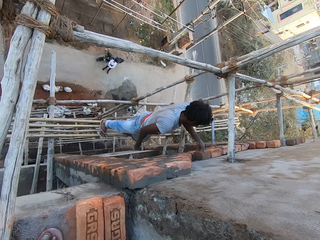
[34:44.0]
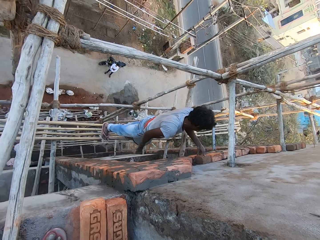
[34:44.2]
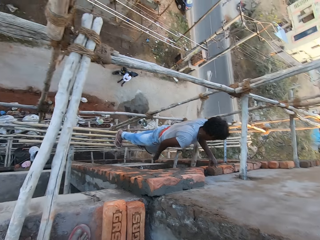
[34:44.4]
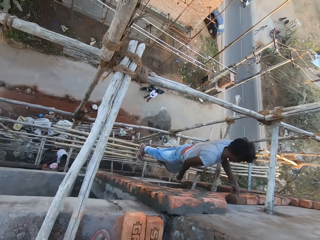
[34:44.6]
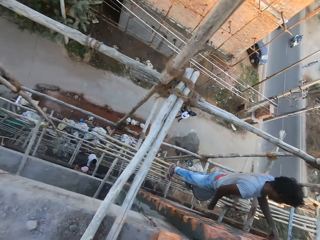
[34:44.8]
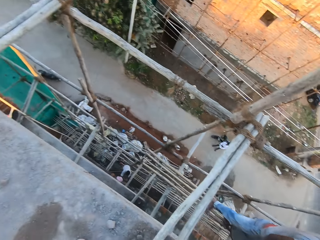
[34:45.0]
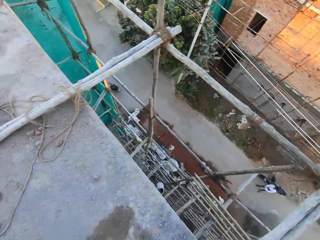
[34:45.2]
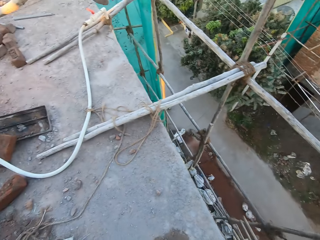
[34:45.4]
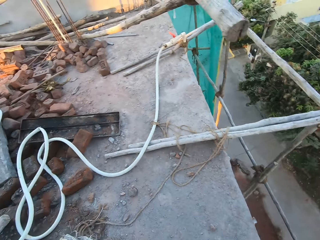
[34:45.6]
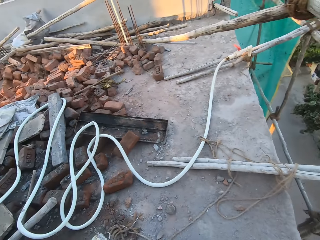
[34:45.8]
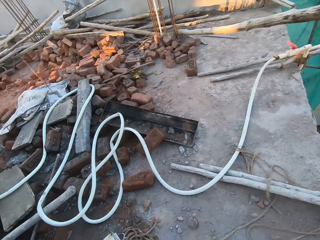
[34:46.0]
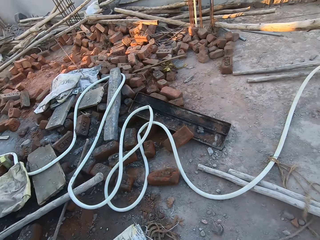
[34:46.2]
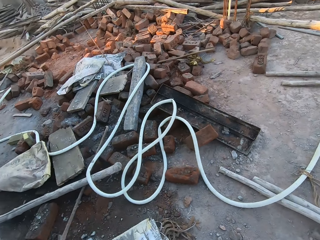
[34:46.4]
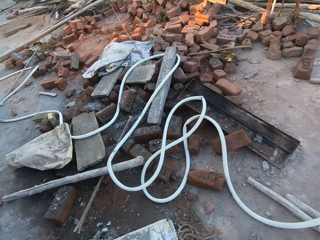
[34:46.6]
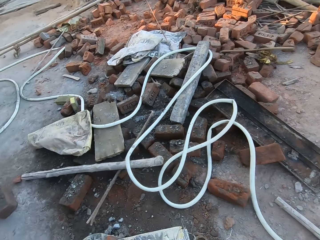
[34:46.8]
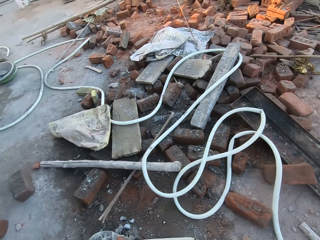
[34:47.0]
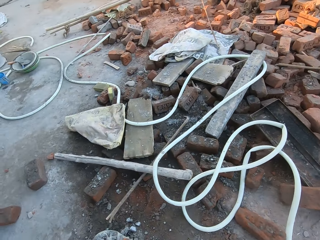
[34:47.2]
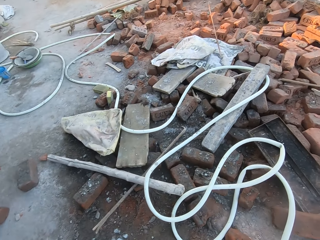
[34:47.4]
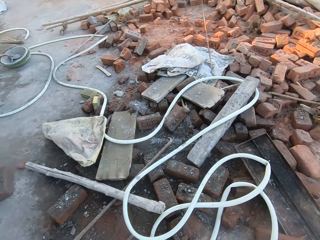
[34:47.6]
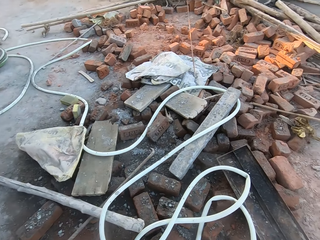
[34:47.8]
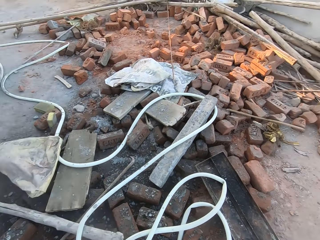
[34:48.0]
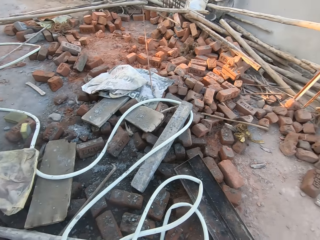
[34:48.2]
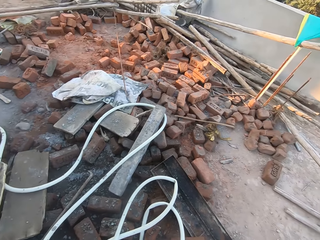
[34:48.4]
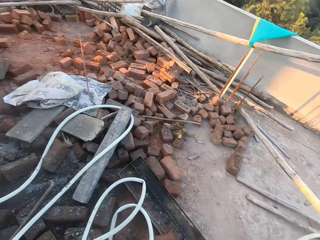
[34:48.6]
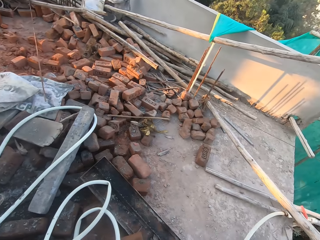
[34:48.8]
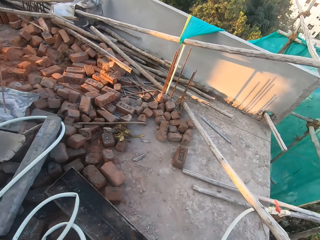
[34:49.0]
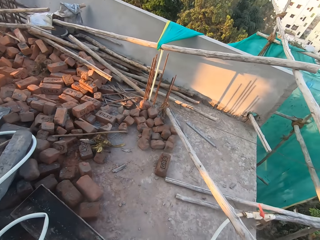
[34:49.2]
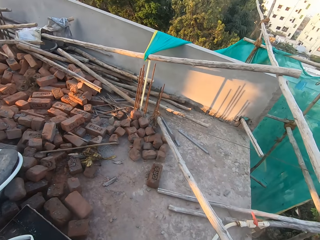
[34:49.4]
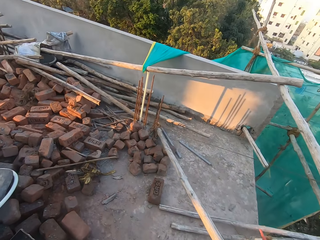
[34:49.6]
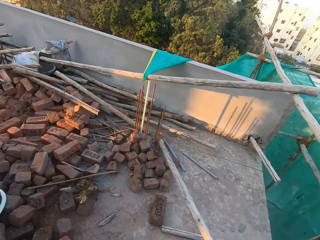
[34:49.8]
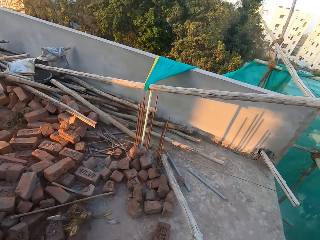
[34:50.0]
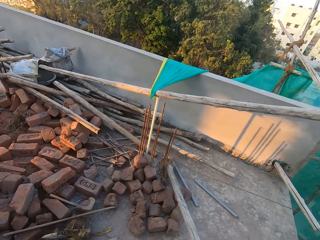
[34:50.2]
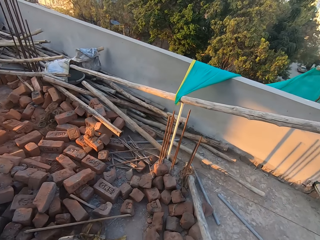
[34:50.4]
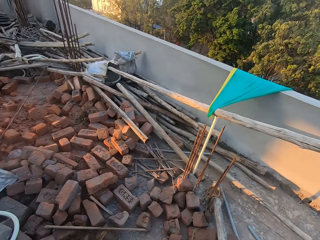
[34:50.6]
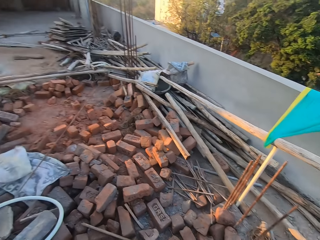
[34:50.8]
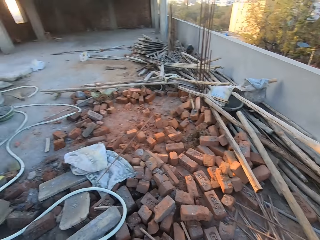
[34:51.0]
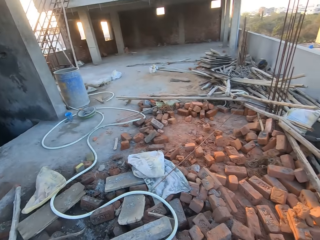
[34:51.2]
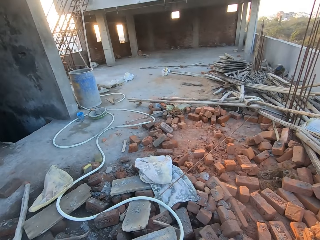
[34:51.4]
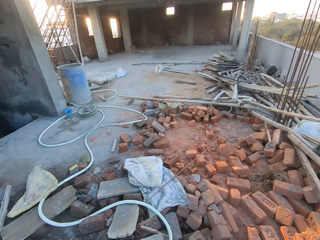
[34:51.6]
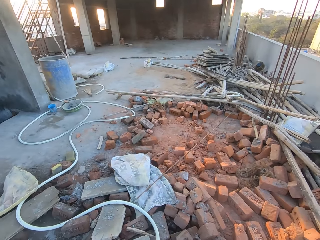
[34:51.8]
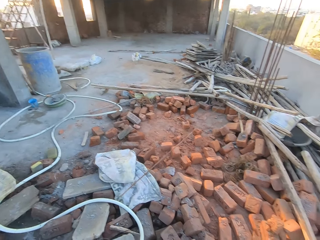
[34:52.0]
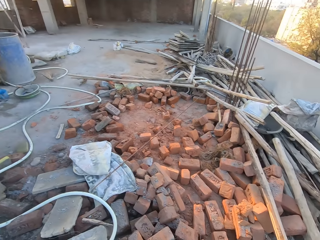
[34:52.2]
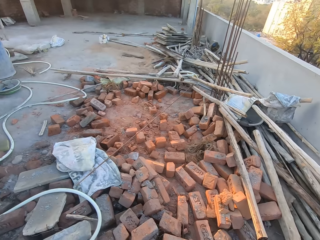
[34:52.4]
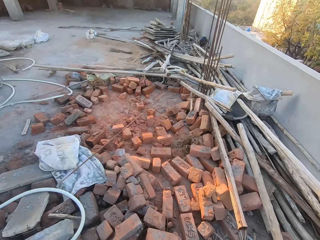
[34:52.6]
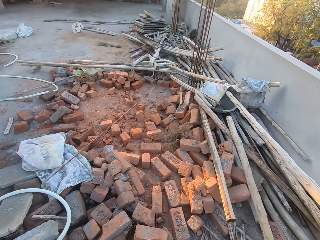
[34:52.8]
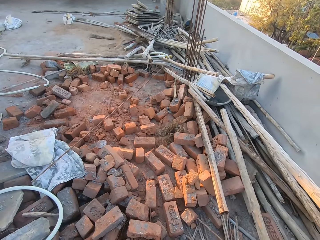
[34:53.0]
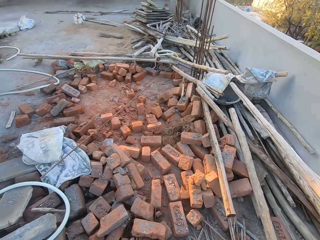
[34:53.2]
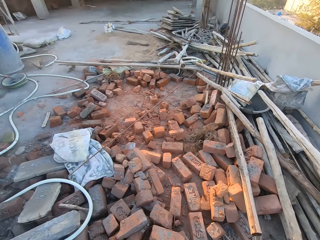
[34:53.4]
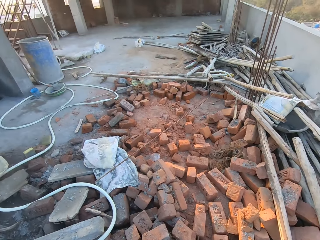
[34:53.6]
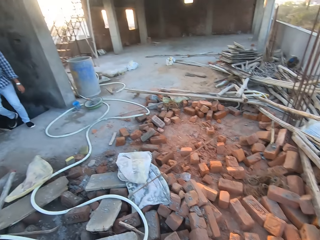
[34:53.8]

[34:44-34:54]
The camera wearer walks around. They look around.

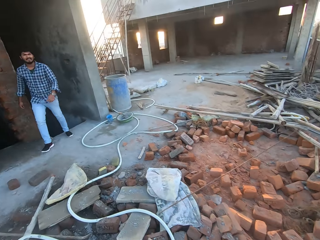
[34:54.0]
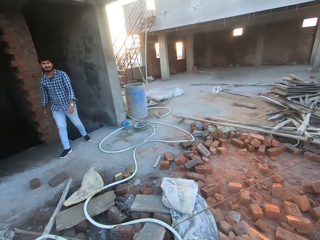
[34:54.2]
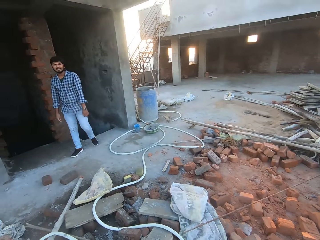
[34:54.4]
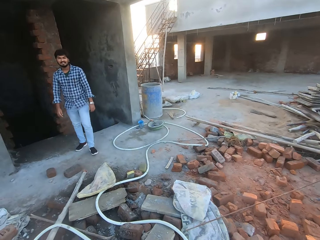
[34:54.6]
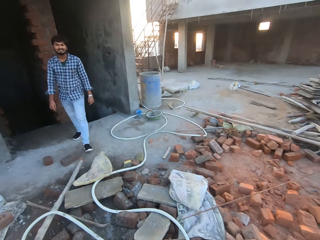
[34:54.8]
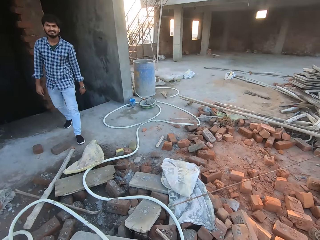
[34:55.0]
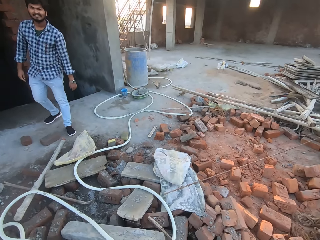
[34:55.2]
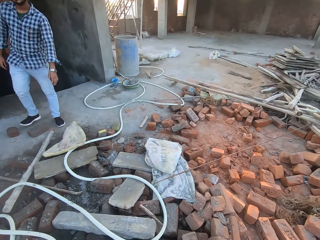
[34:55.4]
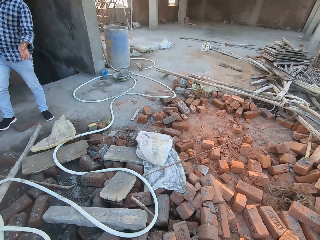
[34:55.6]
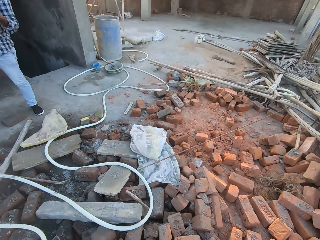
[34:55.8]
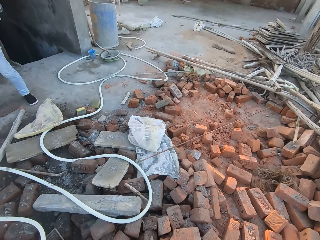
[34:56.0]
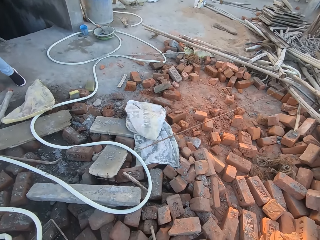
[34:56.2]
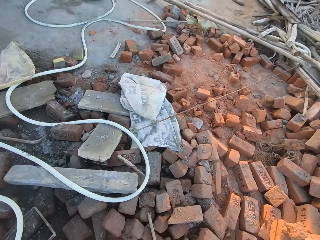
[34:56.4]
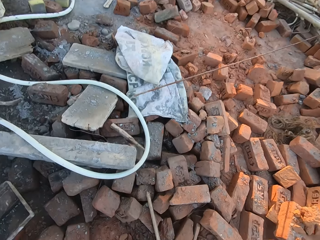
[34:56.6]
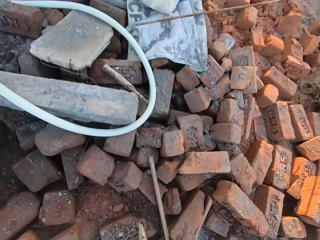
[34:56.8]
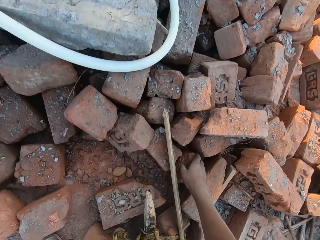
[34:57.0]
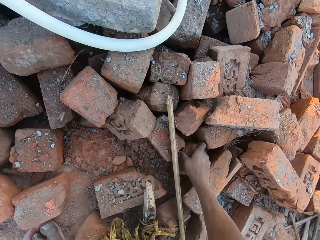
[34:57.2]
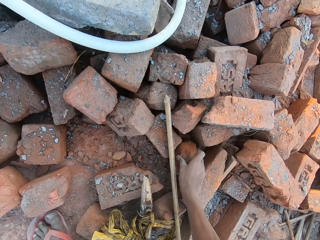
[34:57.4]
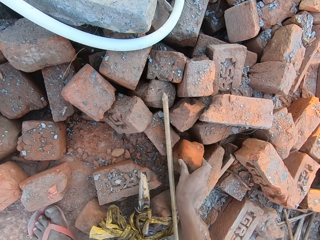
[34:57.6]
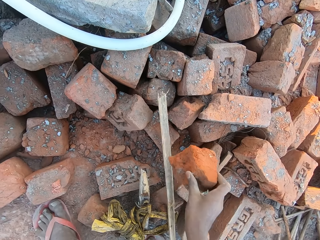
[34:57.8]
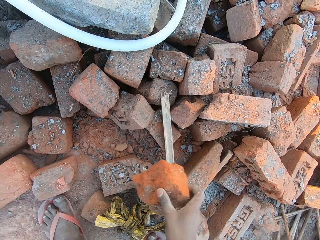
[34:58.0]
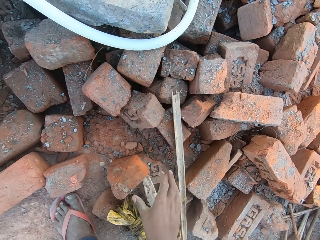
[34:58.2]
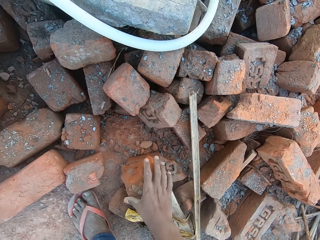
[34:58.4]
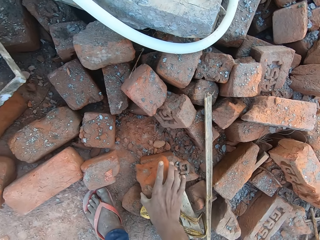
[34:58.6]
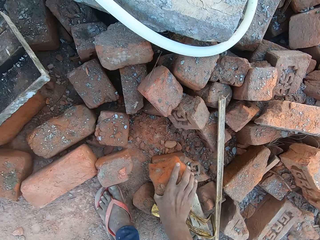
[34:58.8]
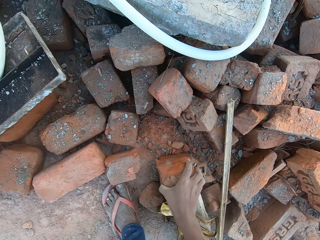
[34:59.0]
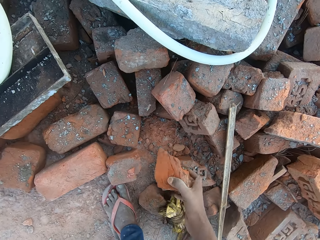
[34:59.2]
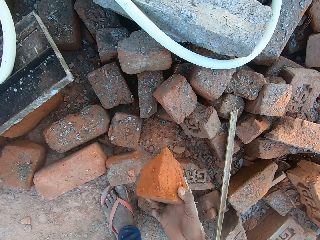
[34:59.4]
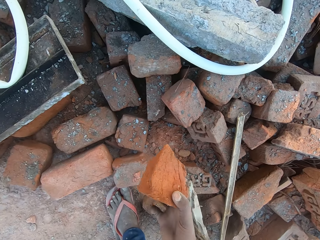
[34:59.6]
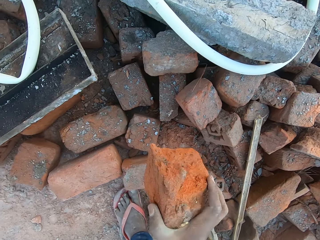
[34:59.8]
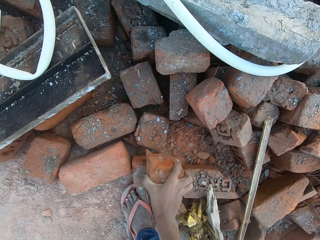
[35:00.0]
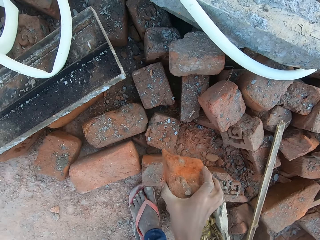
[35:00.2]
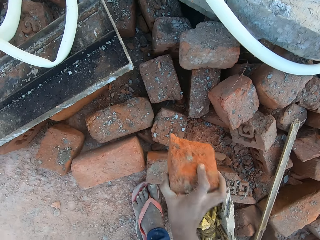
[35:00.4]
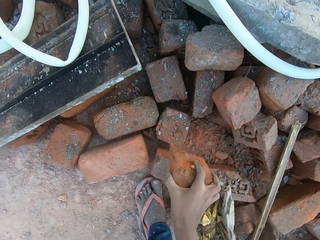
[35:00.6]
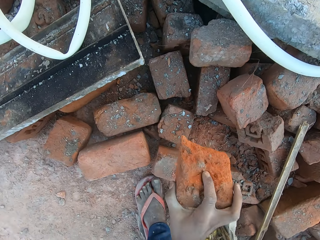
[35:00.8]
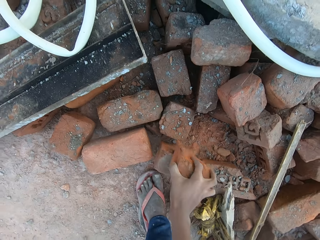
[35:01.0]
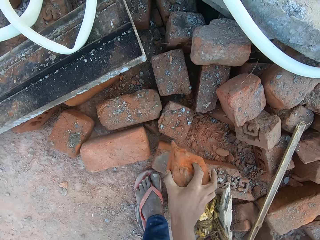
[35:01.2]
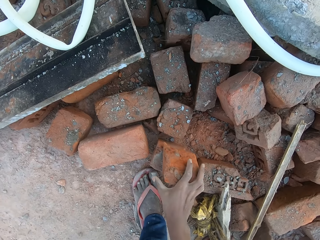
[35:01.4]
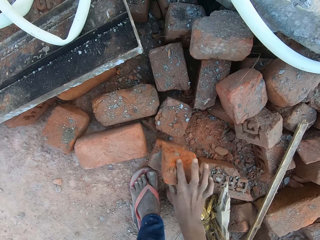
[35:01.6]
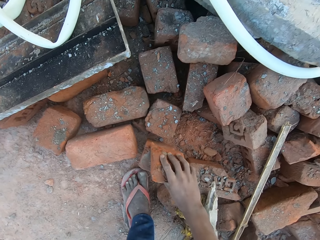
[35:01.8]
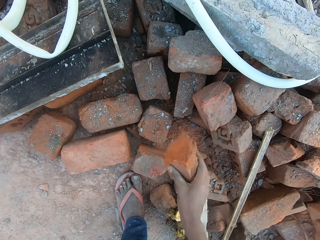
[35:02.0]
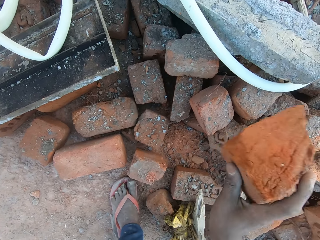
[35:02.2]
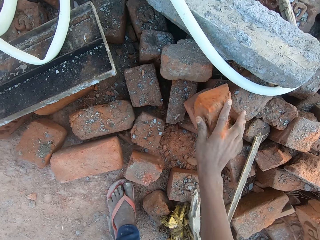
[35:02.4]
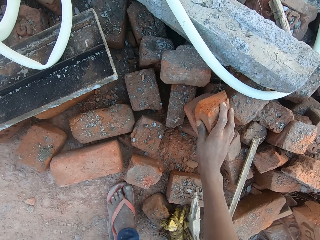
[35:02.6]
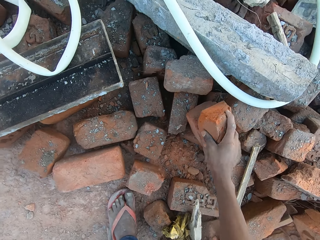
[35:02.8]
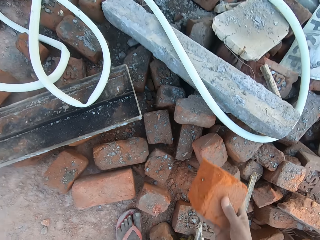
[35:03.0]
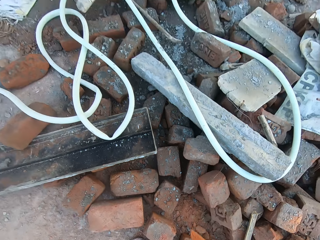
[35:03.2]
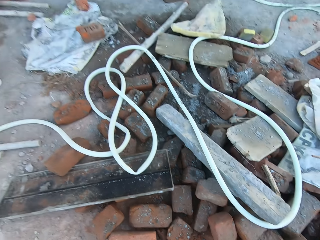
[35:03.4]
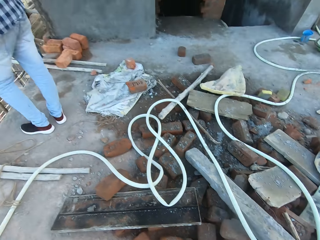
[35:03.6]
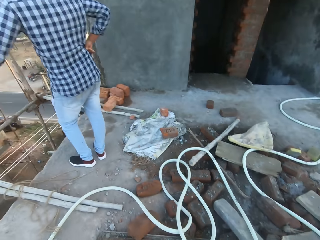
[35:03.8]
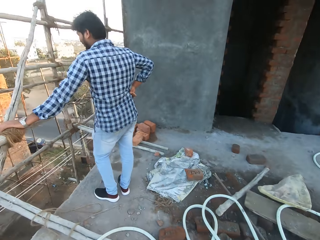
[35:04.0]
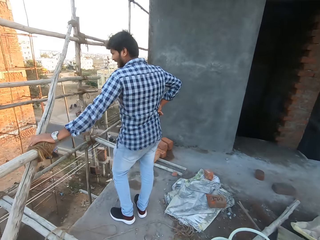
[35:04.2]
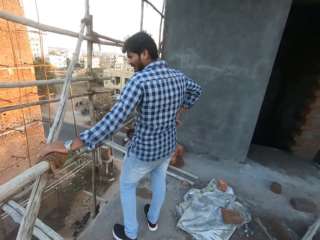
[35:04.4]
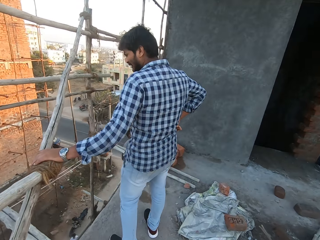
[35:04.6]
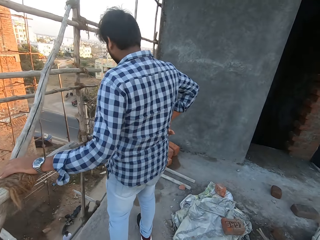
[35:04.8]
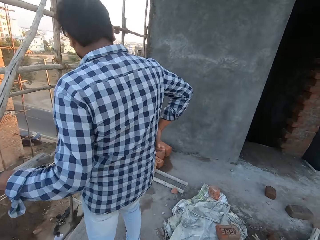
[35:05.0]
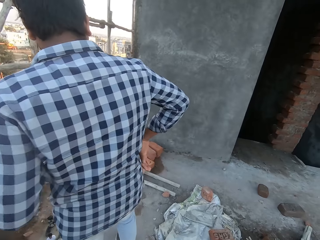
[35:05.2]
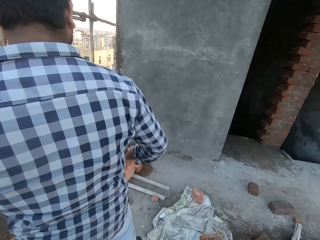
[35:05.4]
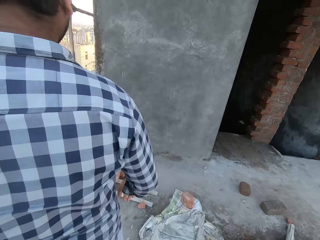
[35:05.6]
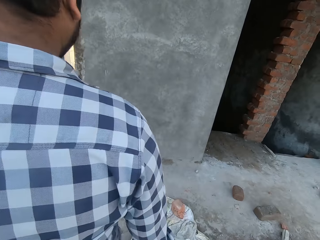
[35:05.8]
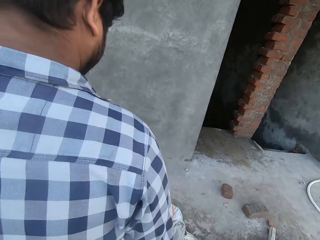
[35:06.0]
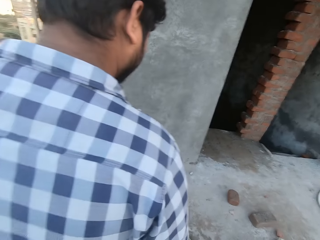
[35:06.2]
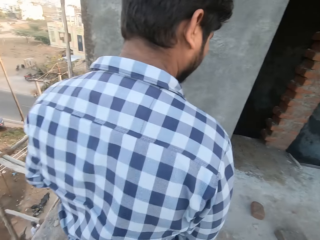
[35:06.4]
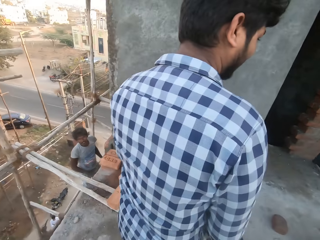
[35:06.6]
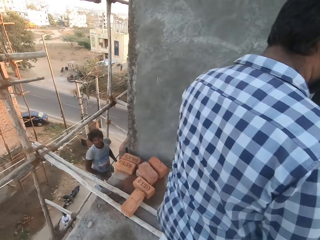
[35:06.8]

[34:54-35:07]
A man converses with the camera wearer. The camera wearer takes a brick from the ground with his right hand. He drops the brick. He places the brick on a brick with his right hand. He takes the brick from the brick with his right hand. He hits the brick on a brick on the floor with his right hand. He places the brick on the brick with his right hand. He takes the brick from the brick with his right hand. The man converses with another man. The camera wearer hits the brick on a brick with his right hand. He takes the brick from the brick with his right hand. He carries the brick and walks around.
